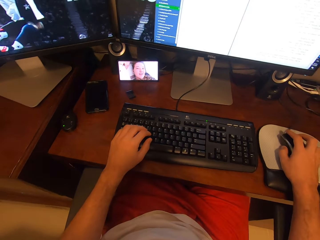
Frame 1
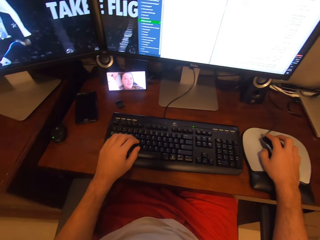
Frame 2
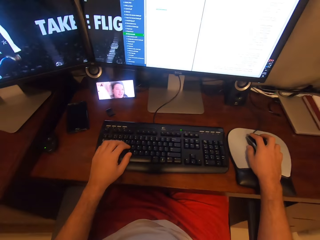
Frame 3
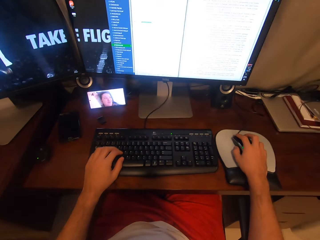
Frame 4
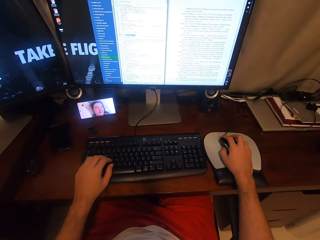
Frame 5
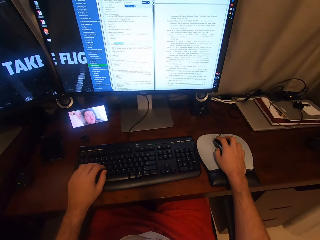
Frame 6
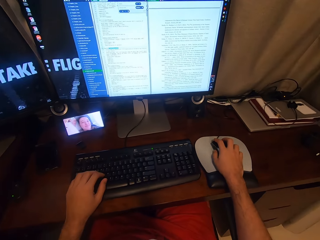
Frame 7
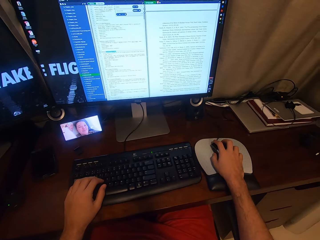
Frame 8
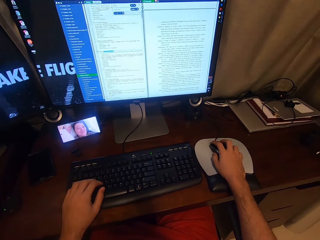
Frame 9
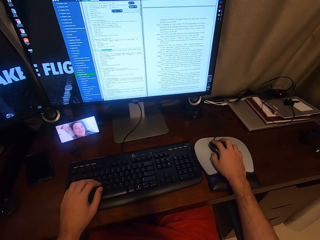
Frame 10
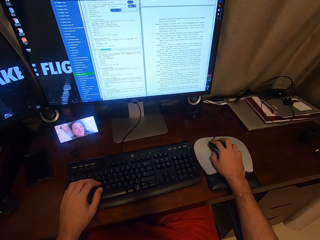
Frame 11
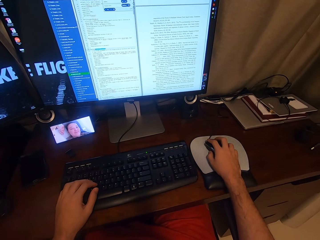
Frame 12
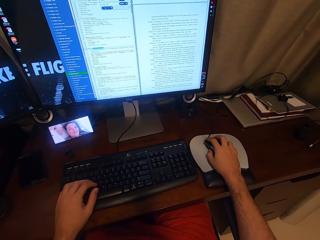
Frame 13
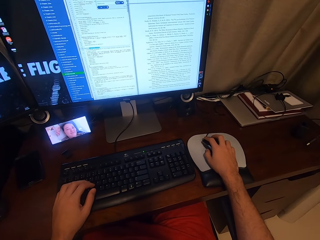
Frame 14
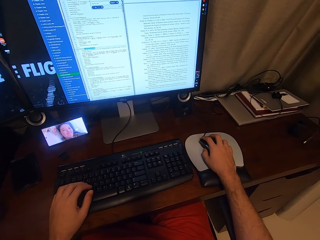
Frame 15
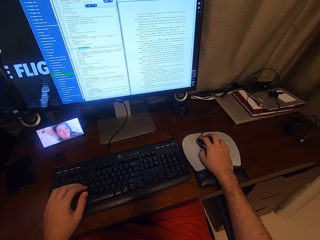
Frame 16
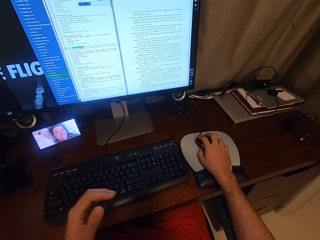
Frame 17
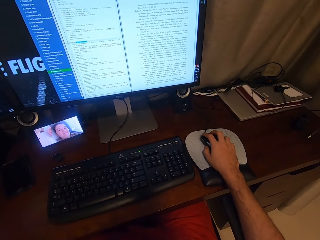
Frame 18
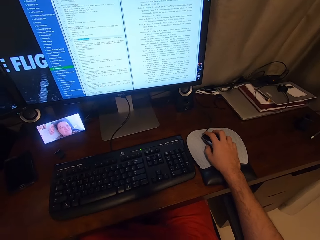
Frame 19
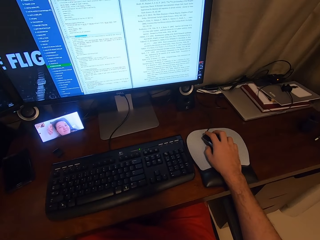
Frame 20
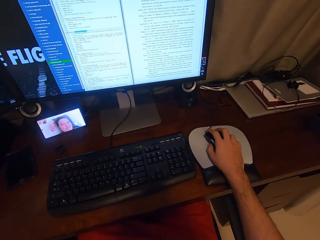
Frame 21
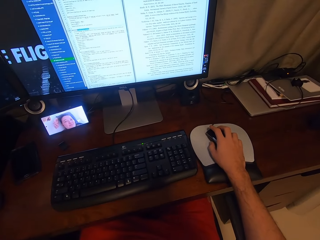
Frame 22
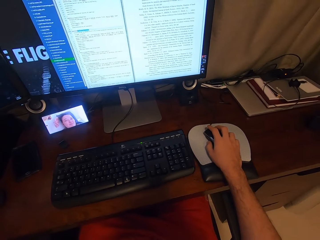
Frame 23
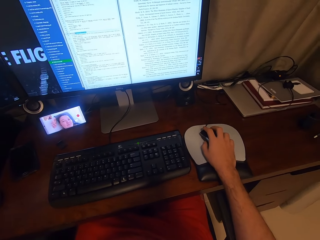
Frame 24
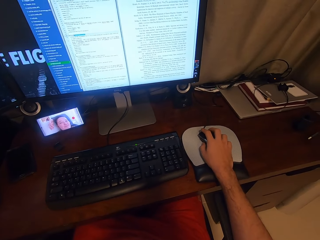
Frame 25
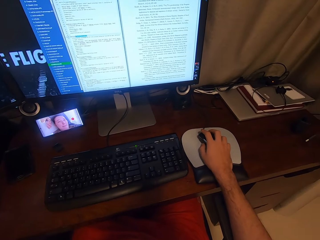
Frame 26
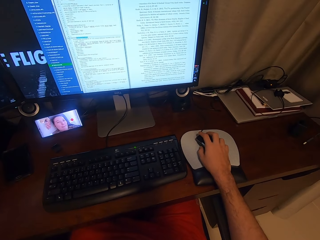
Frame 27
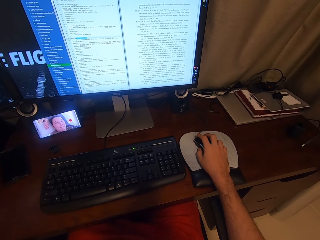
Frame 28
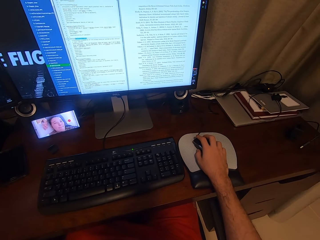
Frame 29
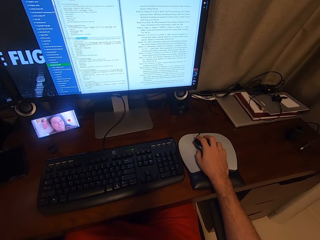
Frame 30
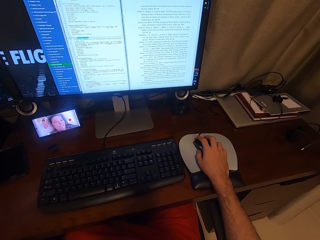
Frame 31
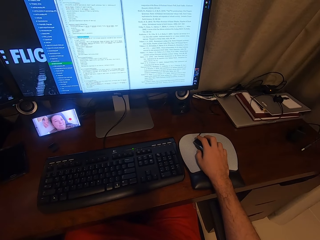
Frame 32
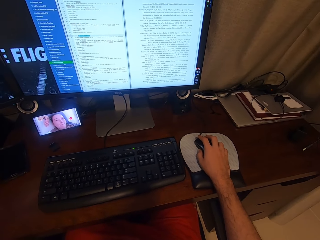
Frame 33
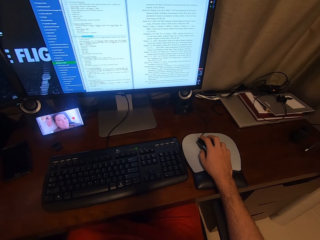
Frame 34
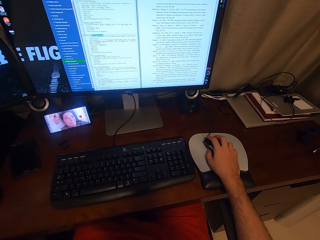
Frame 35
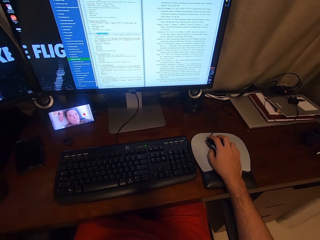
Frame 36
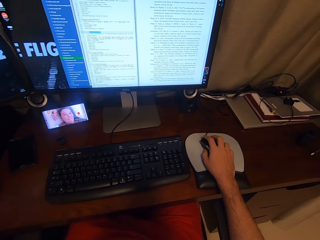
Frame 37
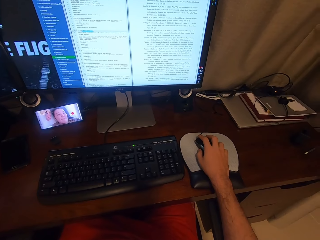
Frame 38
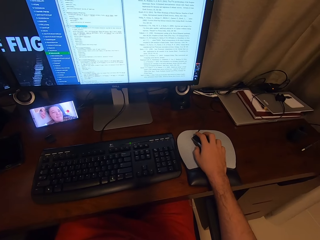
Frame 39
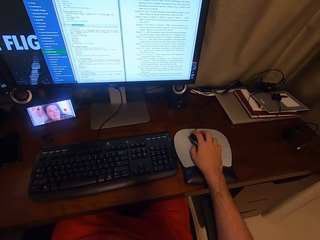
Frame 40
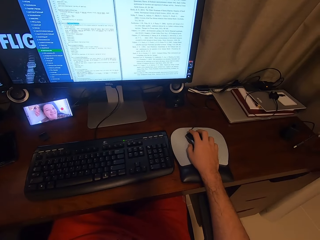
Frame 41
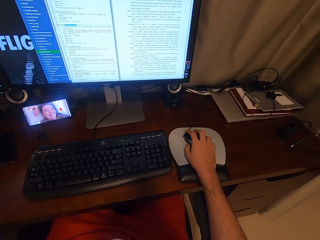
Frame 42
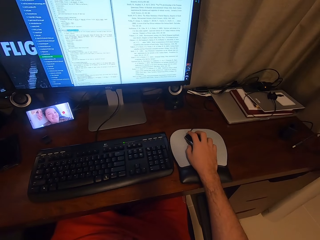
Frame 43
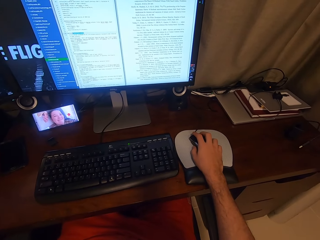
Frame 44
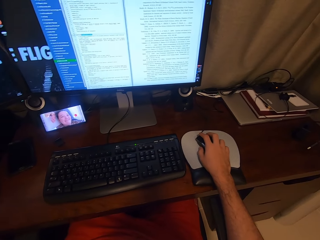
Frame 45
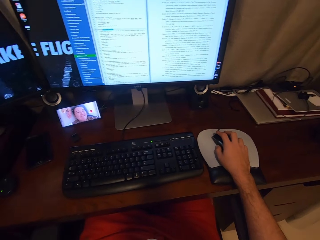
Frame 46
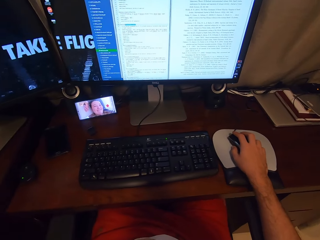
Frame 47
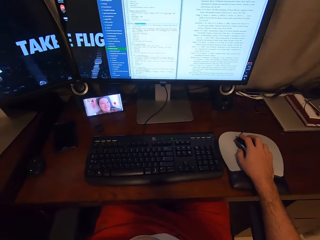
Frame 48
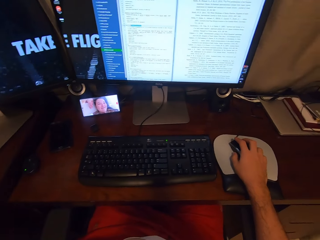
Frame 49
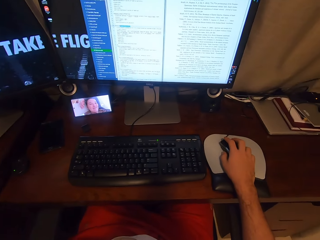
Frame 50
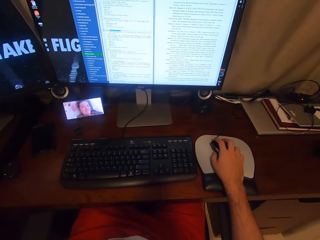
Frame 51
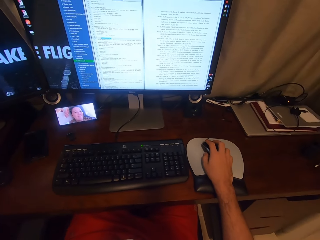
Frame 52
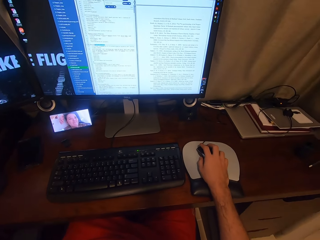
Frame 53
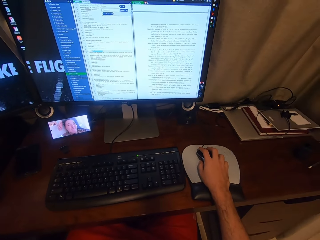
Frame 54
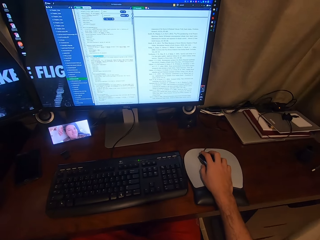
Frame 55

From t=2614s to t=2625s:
The camera wearer slightly moves the USB mouse attached to the desktop computer with his right hand. He looks towards a monitor next to the keyboard. He removes his left hand from the keyboard attached to the desktop computer. He adjusts the mouse using the right hand.

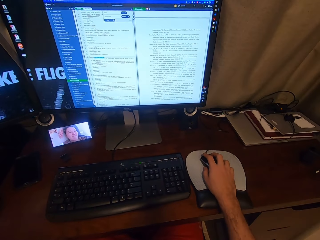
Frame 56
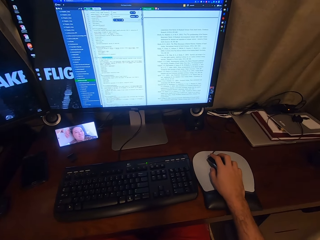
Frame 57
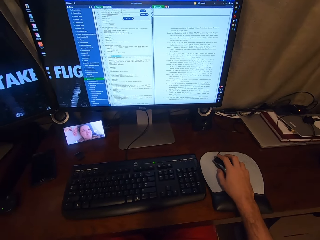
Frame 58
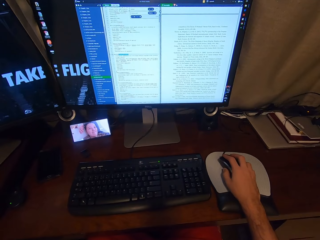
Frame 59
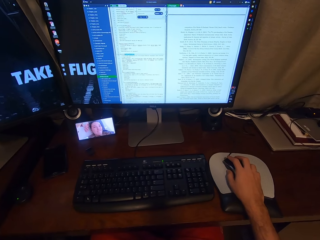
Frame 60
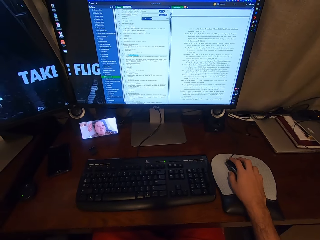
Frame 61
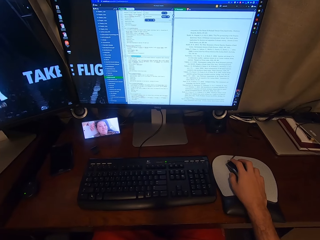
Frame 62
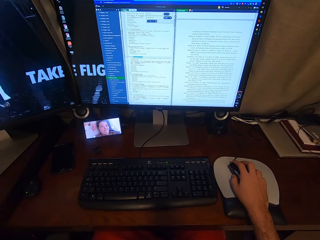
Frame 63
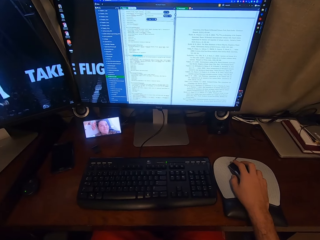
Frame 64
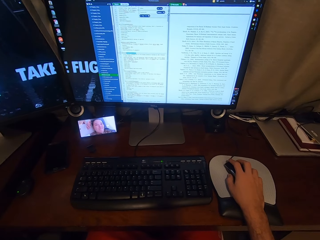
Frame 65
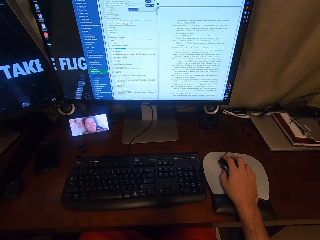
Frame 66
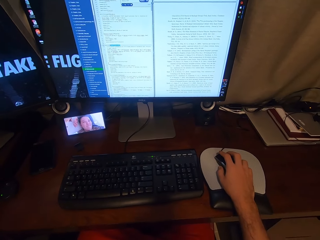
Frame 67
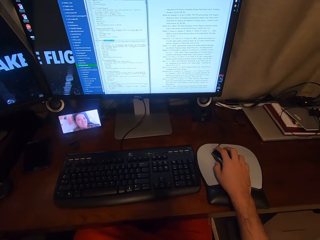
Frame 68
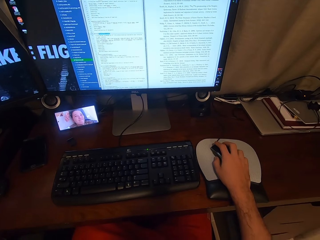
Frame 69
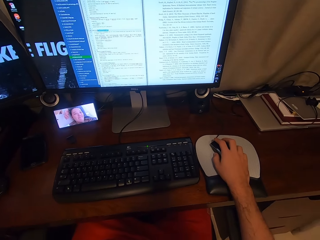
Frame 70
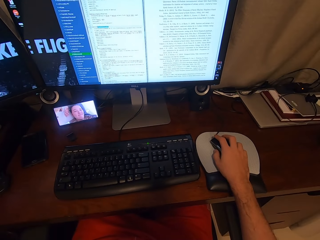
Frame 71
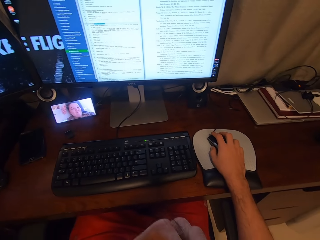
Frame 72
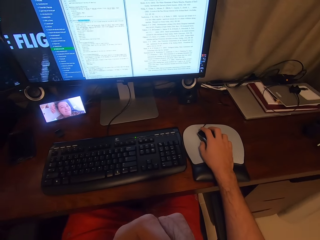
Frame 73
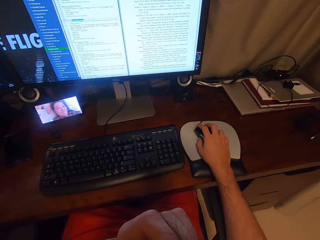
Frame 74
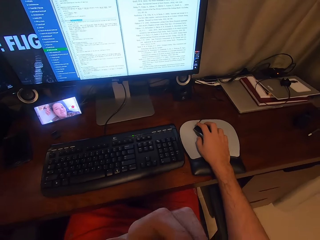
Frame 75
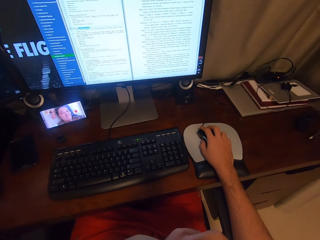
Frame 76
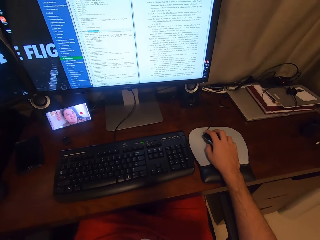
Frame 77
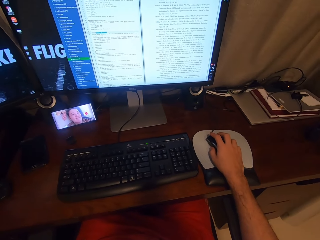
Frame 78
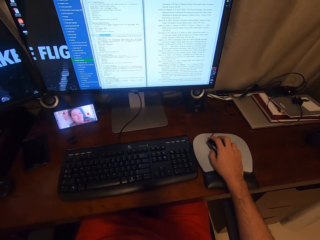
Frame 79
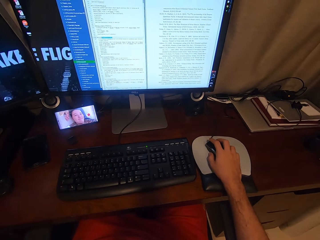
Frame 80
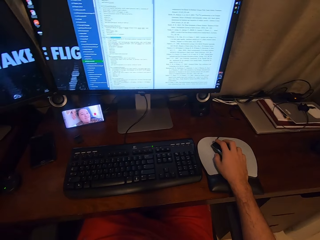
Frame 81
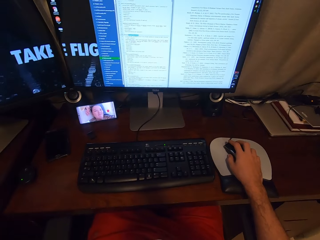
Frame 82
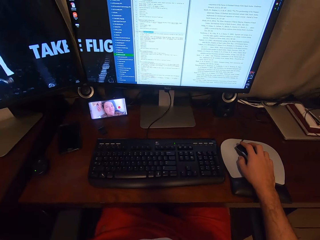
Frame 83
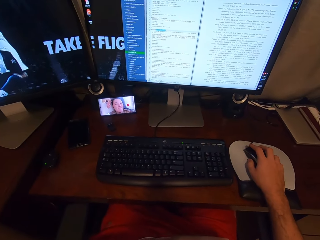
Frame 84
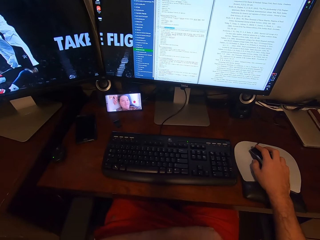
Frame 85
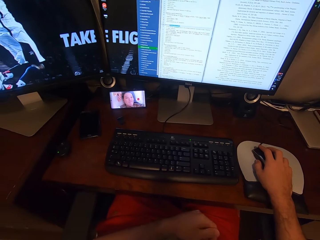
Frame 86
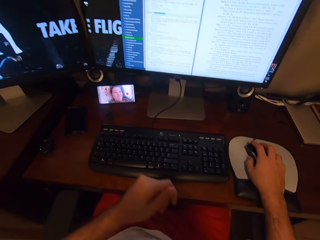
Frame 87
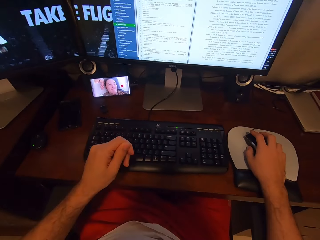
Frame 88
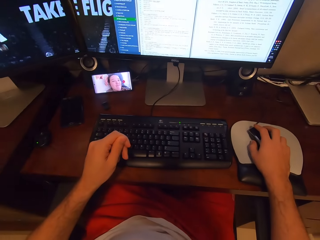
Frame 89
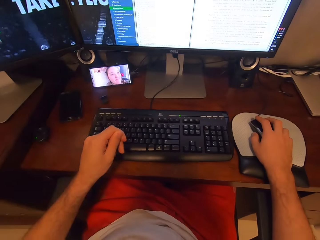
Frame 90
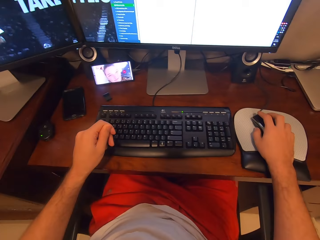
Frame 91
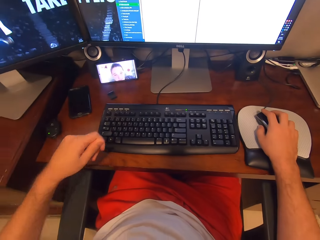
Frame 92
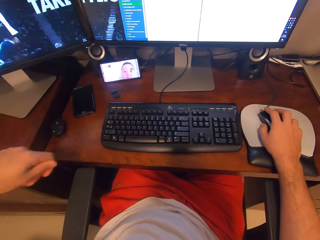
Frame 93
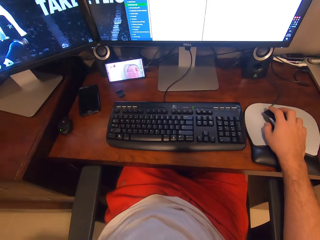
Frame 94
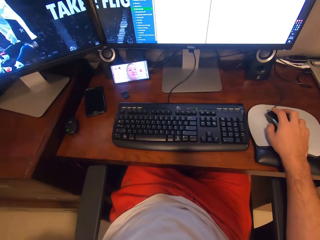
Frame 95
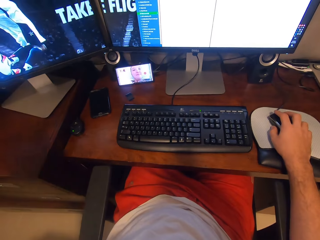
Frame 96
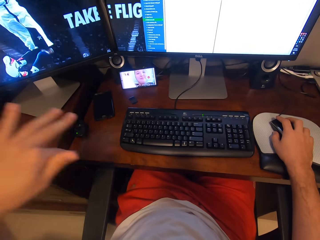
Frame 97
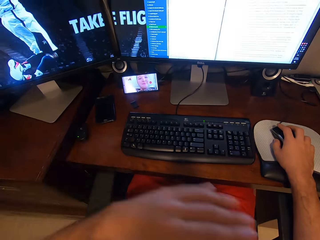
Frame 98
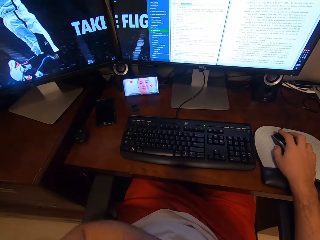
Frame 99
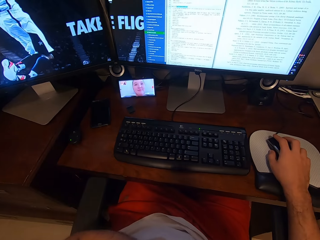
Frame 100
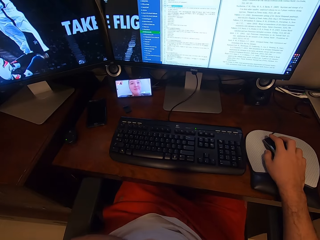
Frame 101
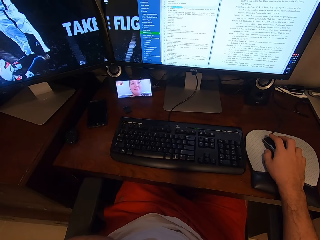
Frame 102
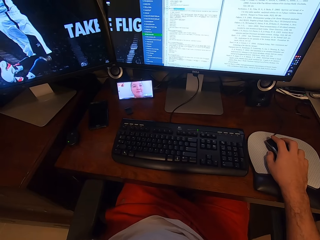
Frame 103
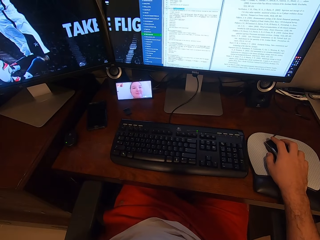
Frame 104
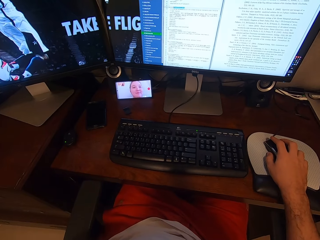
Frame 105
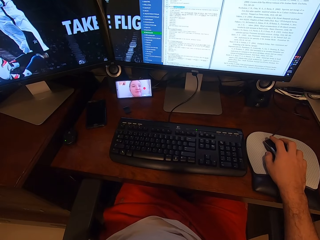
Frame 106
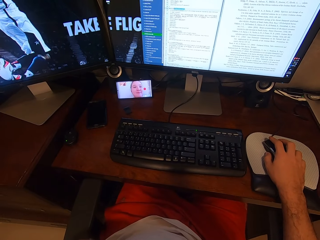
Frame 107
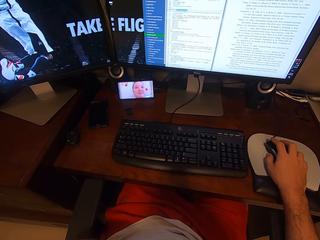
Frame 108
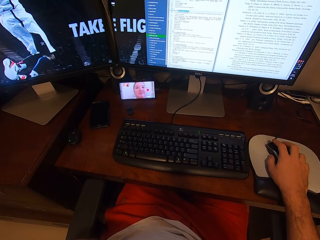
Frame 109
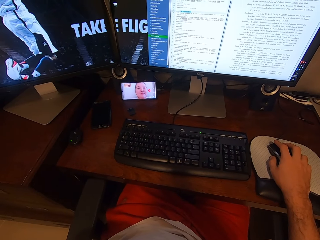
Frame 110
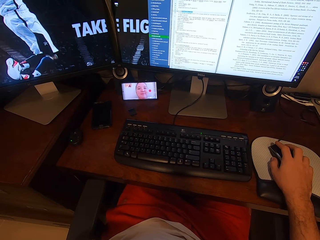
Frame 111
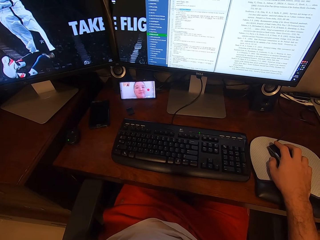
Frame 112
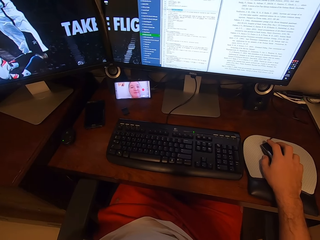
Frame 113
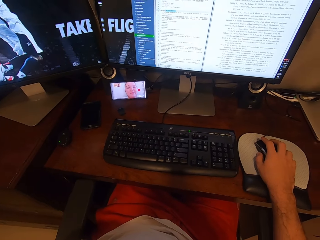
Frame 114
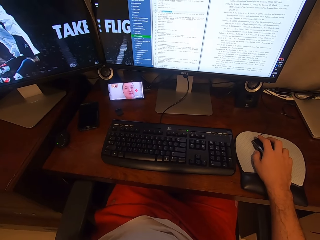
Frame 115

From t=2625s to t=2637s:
The camera wearer operates a computer using a mouse. They adjust the left hand. They look towards the phone on the desk. They move the left hand.
